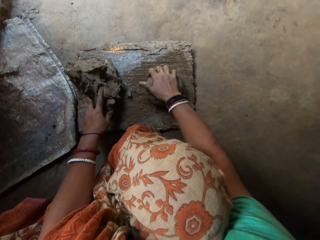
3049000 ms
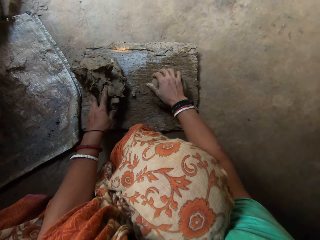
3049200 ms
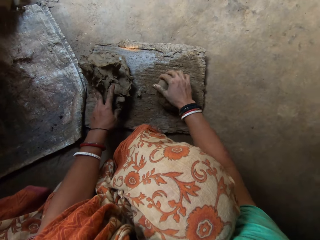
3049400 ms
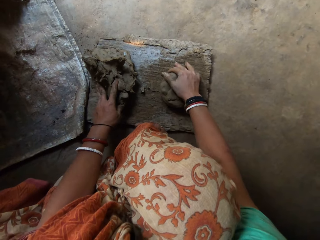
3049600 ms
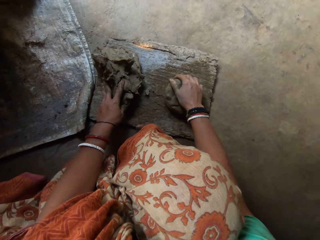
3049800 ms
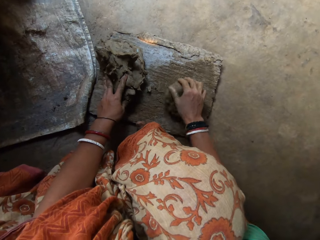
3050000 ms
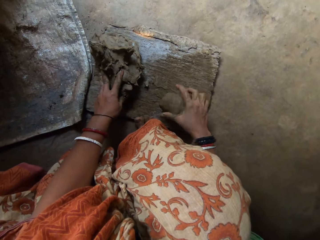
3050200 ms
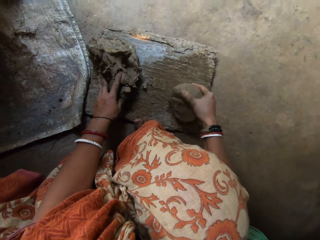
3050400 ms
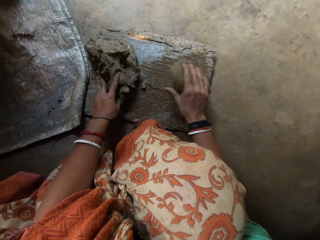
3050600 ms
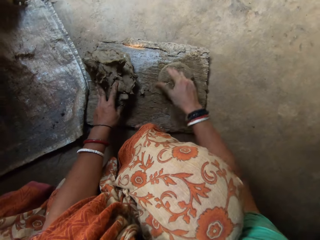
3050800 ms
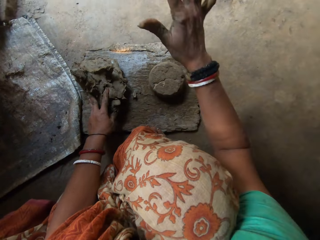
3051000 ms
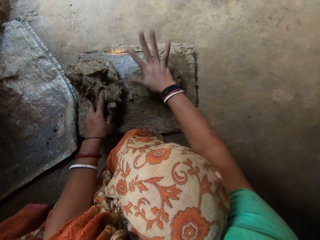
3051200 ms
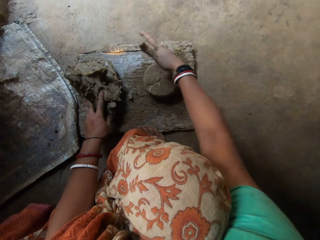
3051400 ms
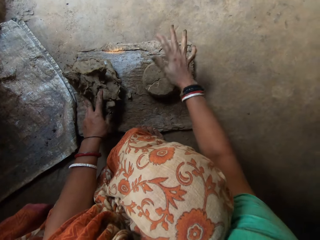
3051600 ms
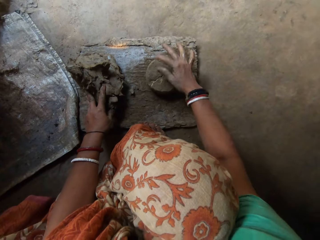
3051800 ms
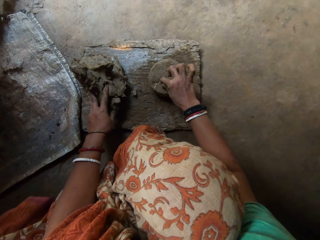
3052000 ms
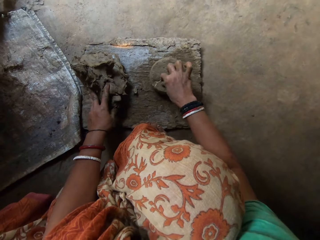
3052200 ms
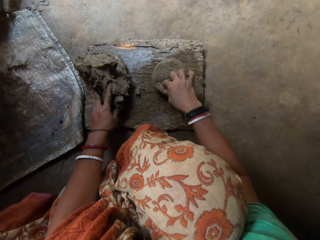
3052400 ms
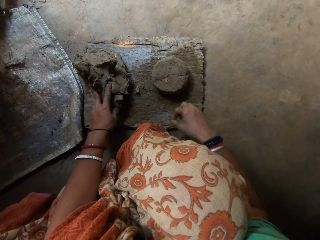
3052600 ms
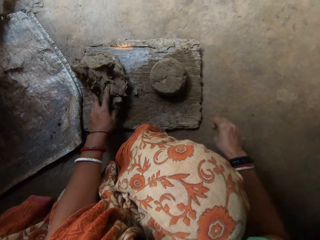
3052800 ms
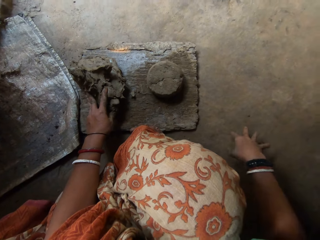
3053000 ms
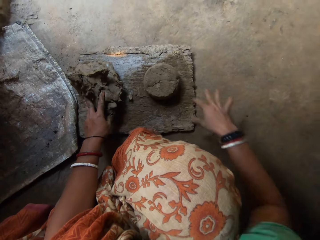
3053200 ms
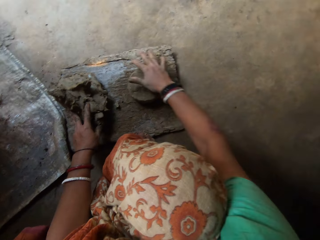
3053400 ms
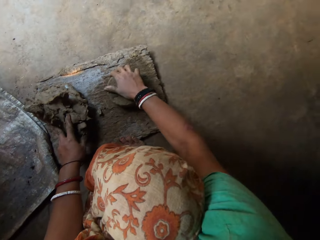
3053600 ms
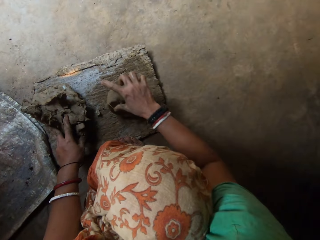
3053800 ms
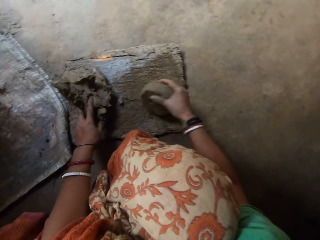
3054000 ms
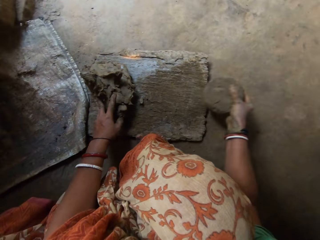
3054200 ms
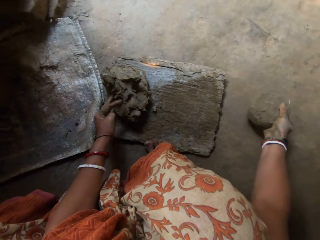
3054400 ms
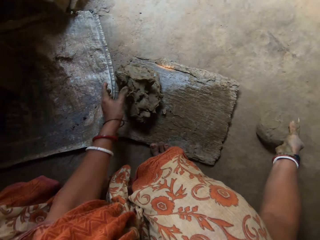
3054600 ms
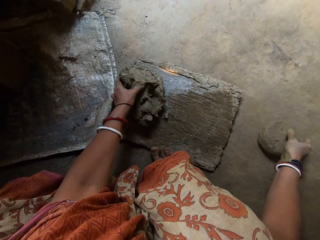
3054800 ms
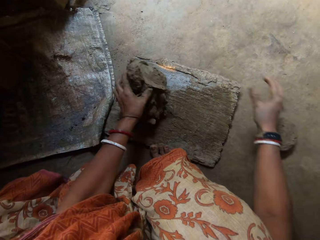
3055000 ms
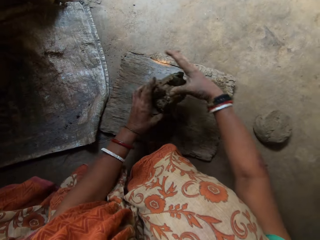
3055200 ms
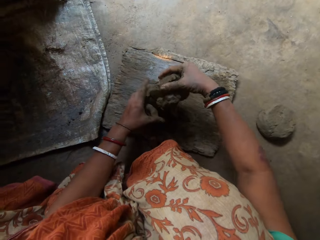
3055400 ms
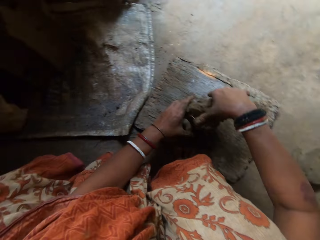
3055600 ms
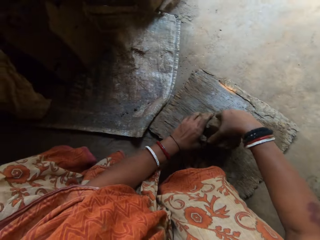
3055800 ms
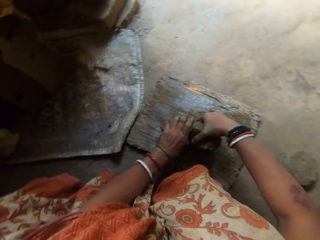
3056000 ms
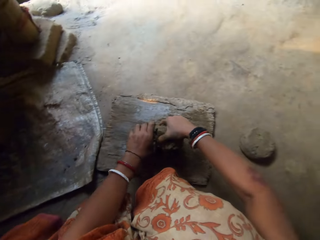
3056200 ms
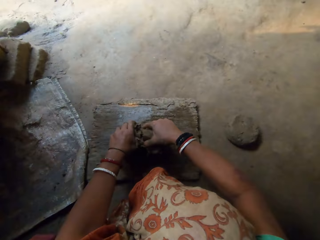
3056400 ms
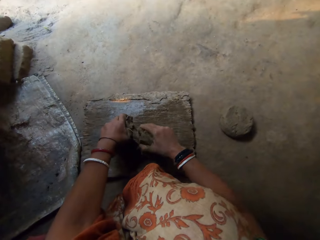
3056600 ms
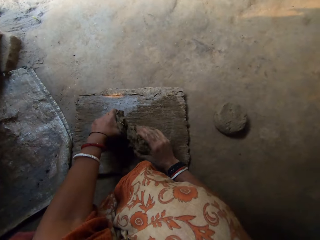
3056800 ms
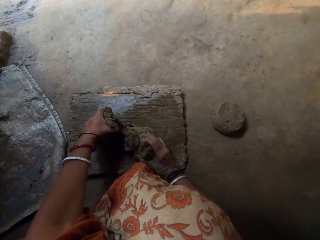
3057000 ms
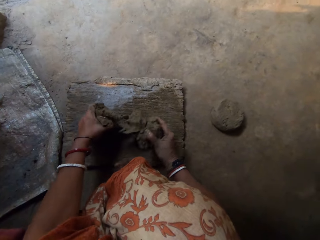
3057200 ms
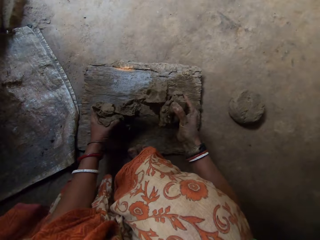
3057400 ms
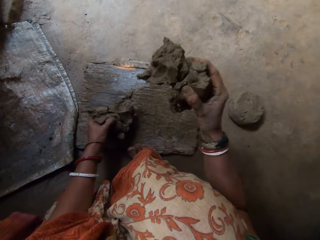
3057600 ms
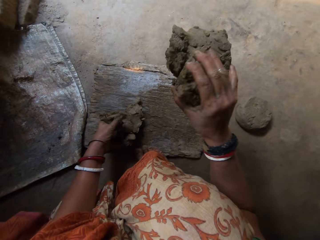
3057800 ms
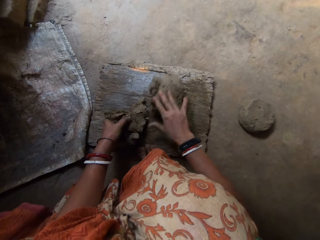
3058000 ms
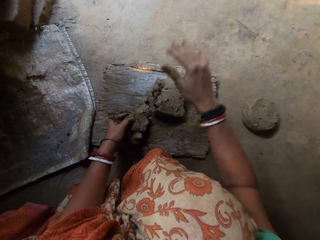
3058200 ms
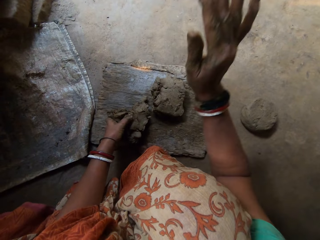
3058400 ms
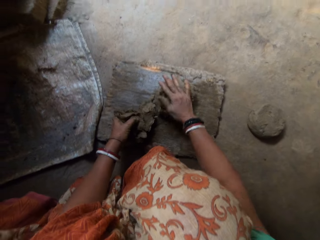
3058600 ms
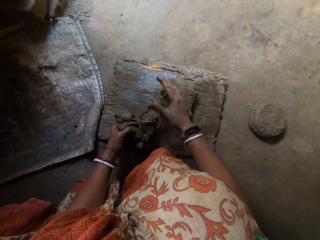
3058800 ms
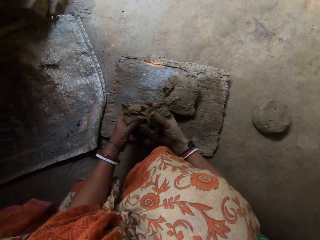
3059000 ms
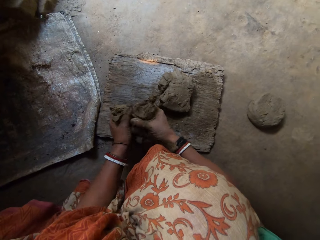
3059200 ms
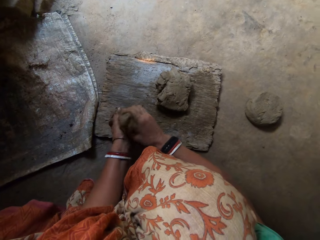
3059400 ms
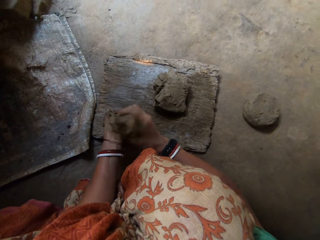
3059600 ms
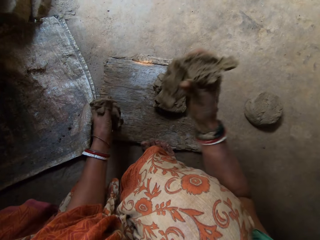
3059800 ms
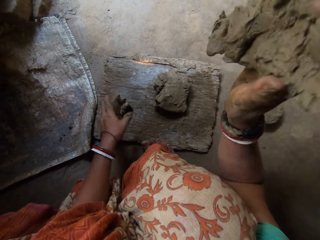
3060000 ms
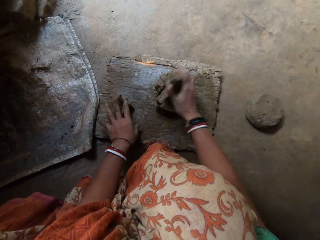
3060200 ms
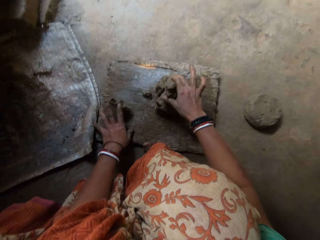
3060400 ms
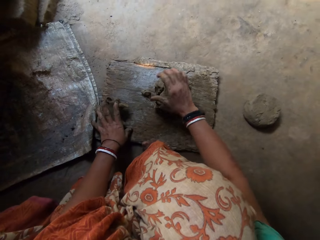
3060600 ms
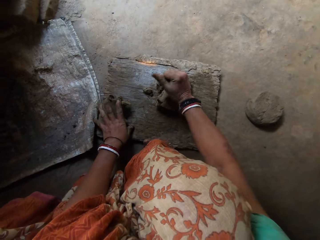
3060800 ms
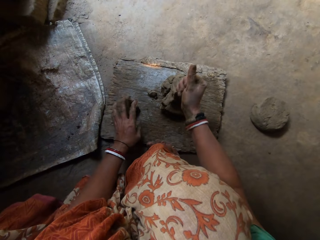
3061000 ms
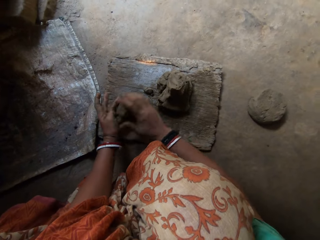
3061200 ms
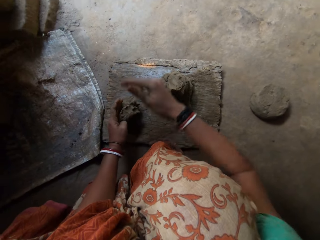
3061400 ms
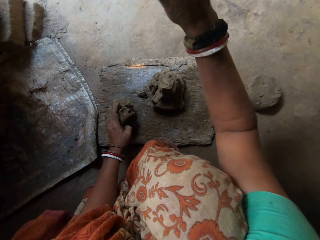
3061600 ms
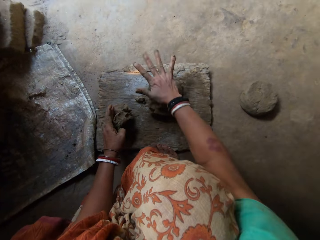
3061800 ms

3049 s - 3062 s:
The camera wearer picks up the clay. She turns the clay on the wood. She flattens the clay on the wood. She hits the clay with her right hand. She removes a sack thread on the clay. She removes a clay on the wood. She puts the clay by her side. She removes a portion of clay on the bigger clay. She cuts some clay. She drops the clay on the wooden board. She hits the clay with her right hand. She flattens the clay on the wood. She cuts some clay. She removes a portion of clay on the bigger clay. She drops the clay on another clay. She attaches a portion of clay on the clay on the wood. She cuts the edge of the clay.

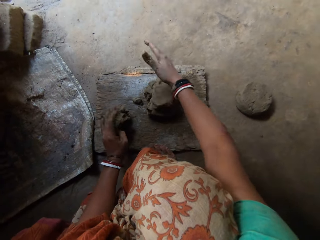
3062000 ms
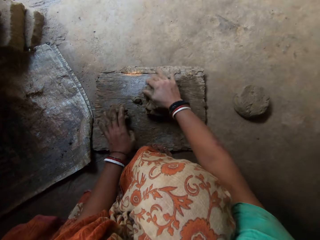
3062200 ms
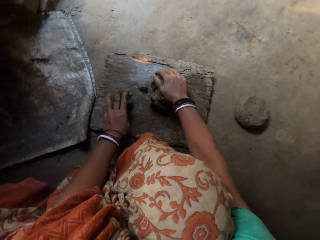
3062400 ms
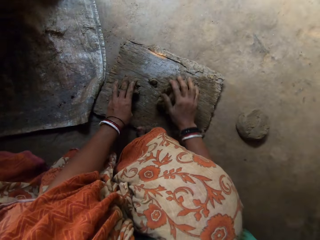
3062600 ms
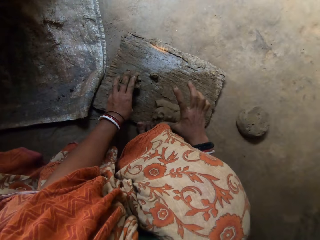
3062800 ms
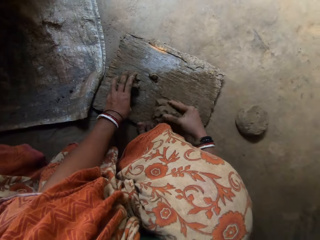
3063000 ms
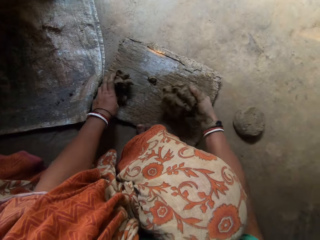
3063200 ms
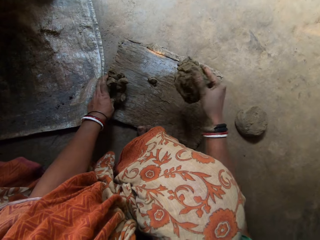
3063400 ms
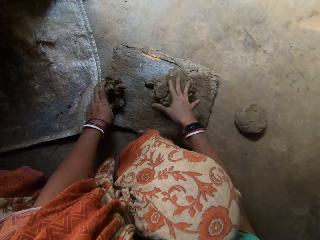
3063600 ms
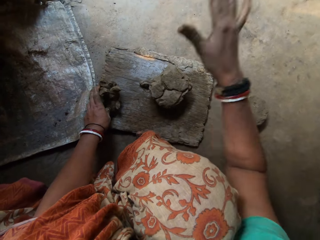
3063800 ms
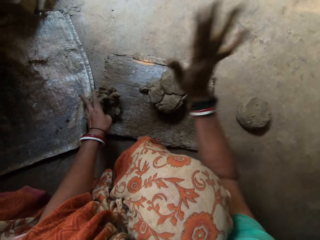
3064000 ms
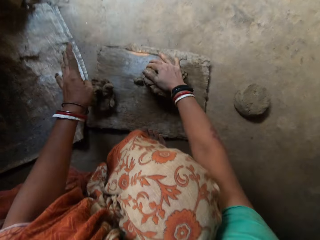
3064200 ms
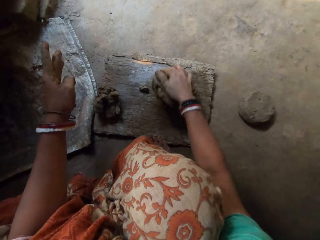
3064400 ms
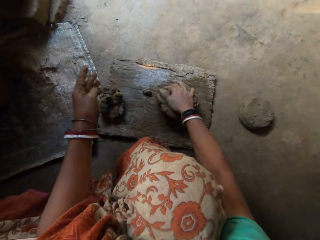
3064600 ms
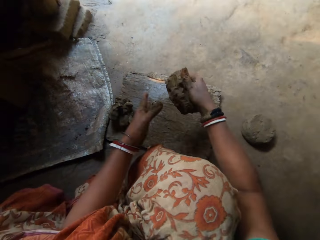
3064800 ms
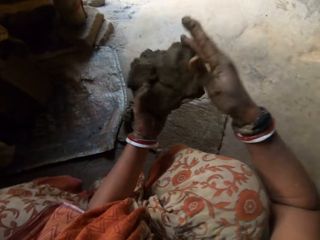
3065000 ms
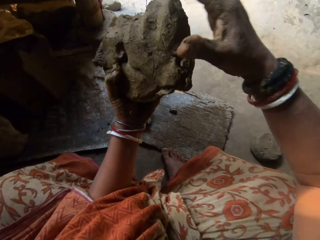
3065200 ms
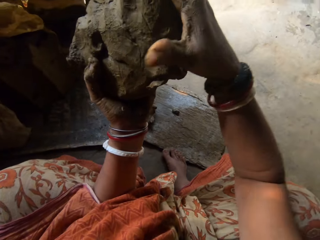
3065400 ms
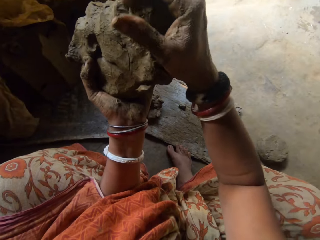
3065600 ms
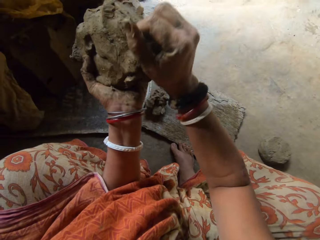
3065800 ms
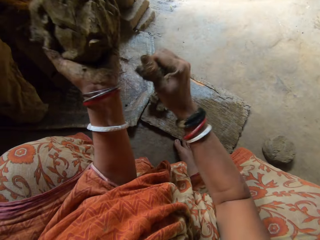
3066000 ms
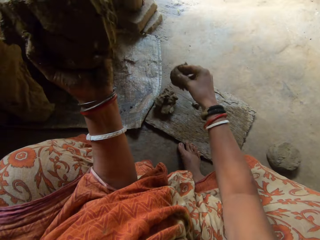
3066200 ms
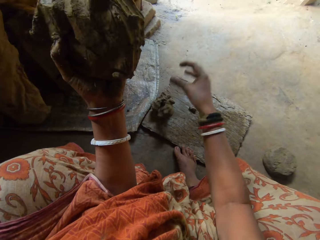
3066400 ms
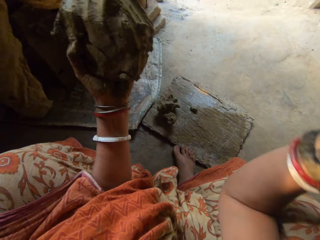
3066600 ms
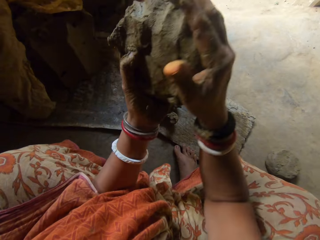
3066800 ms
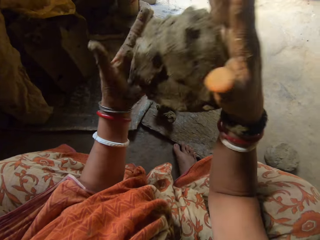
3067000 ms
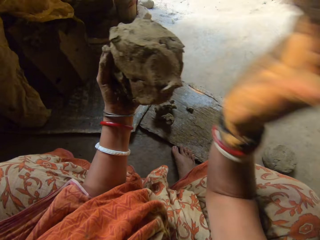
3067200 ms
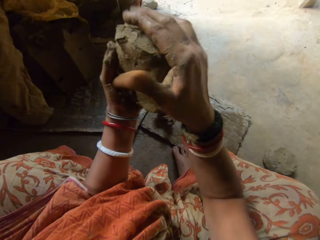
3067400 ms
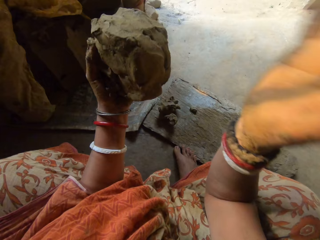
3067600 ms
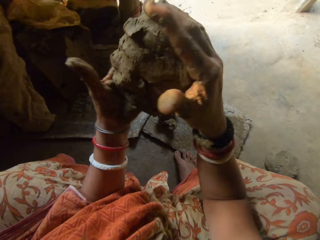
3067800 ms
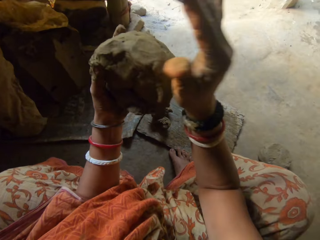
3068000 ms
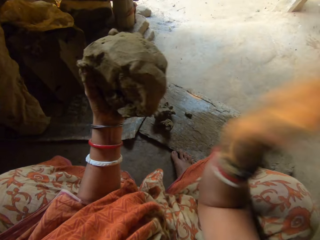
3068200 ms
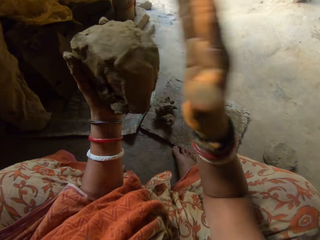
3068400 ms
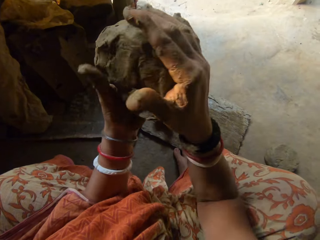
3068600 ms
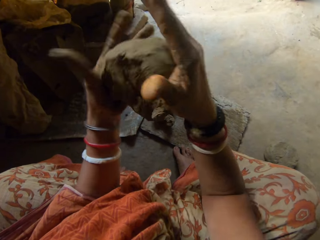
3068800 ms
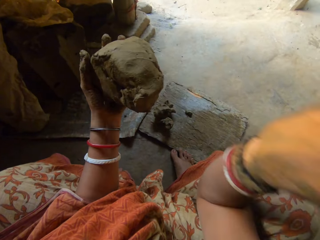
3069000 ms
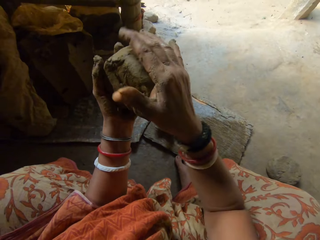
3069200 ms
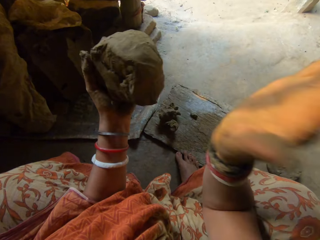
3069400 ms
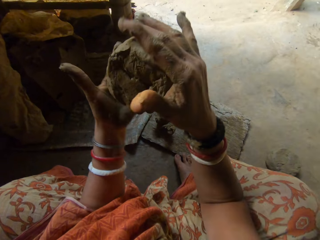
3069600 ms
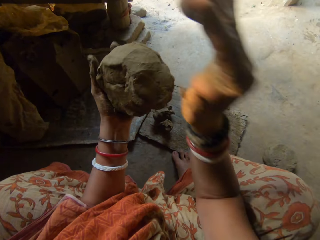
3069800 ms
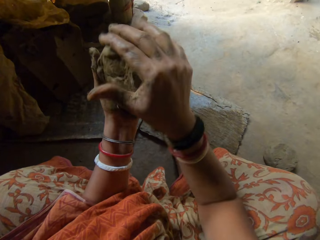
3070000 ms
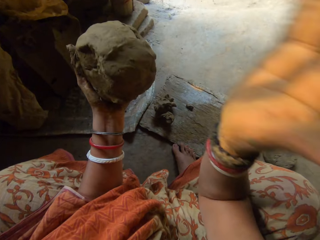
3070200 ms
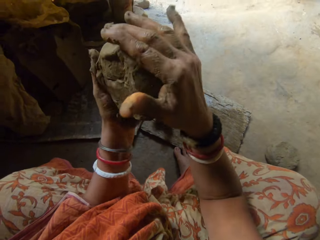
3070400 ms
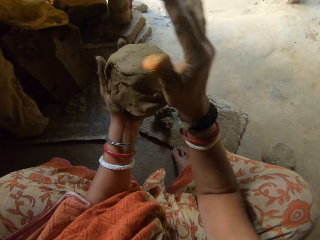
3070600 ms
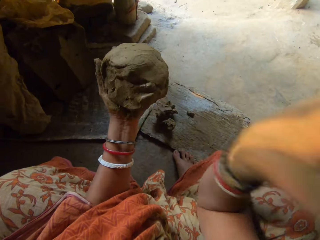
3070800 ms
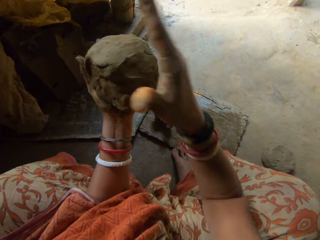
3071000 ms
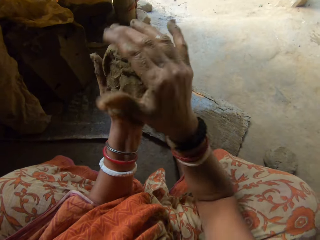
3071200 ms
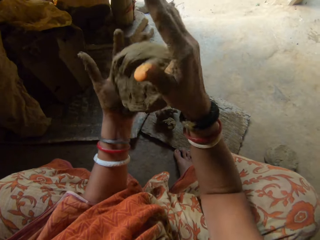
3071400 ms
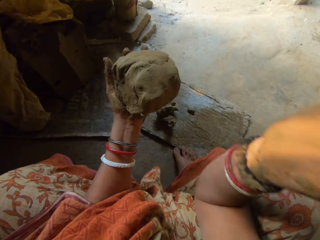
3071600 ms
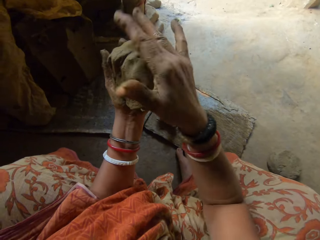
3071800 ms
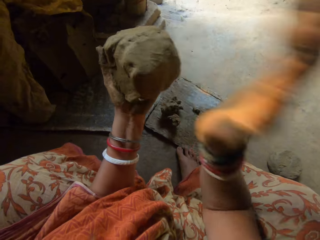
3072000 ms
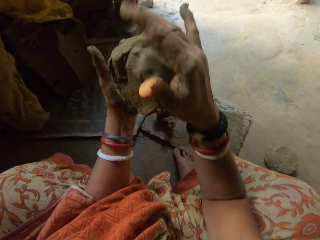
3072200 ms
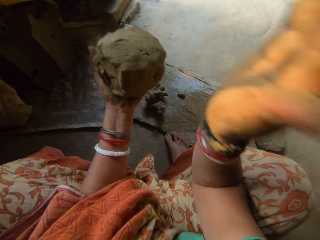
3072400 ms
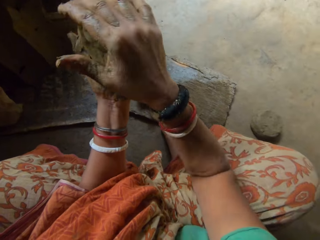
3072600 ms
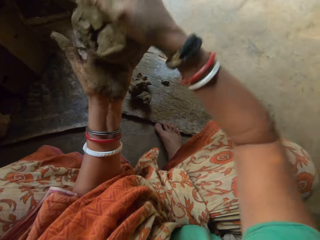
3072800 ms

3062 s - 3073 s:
The camera wearer flattens the clay on the wood. She hits the clay with her right hand. She turns the clay on the wood. She hits the clay with her right hand. She flattens the clay on the wood. She picks up the clay. She cuts some clay. She removes a portion of clay on the bigger clay. She drops the clay on another clay. She hits the clay with her right hand. She shapes the clay in her hands.
